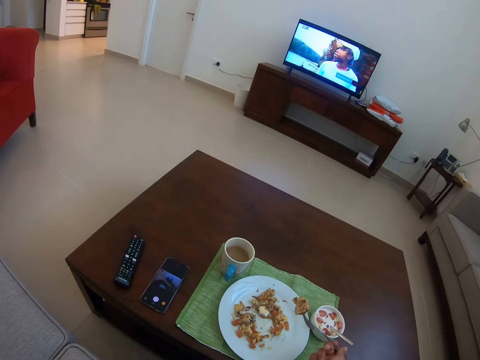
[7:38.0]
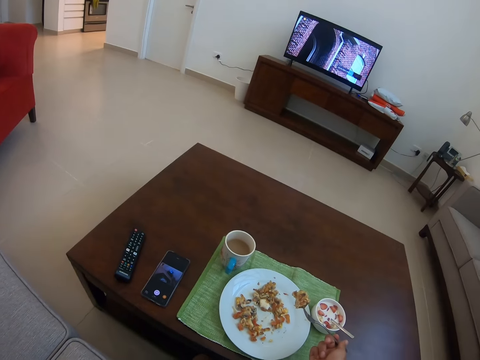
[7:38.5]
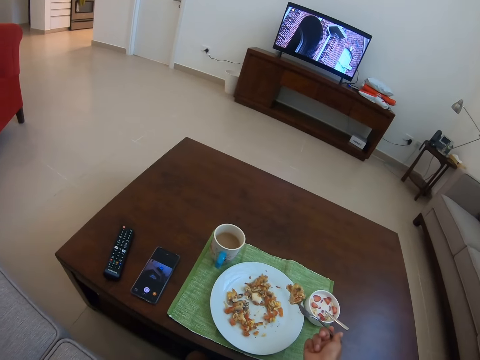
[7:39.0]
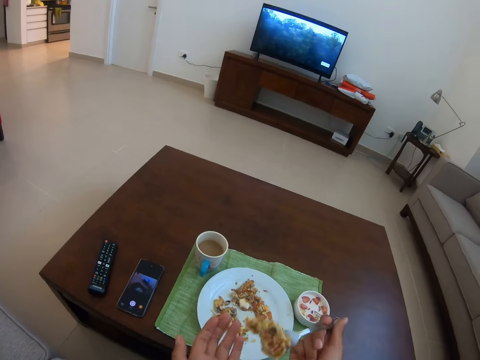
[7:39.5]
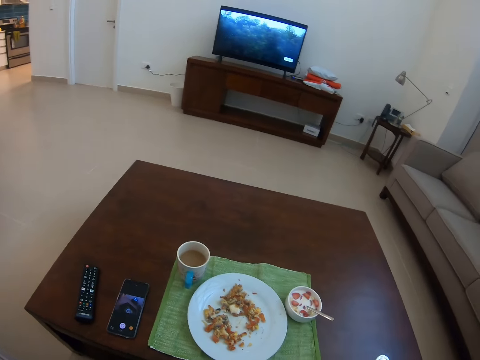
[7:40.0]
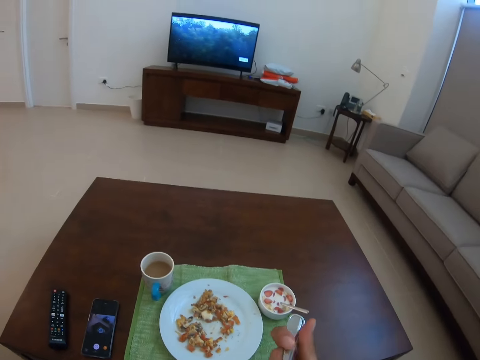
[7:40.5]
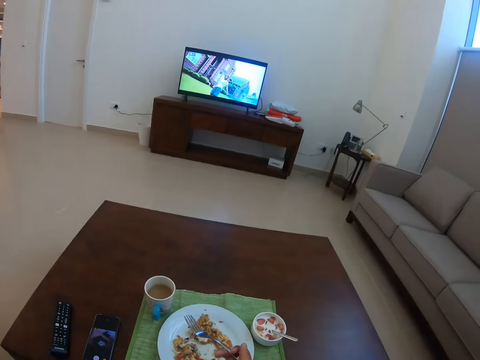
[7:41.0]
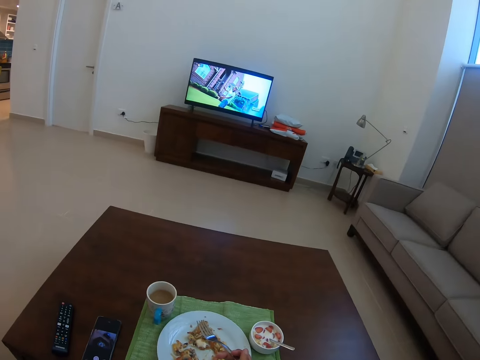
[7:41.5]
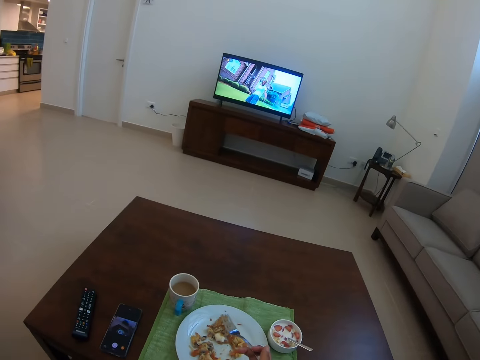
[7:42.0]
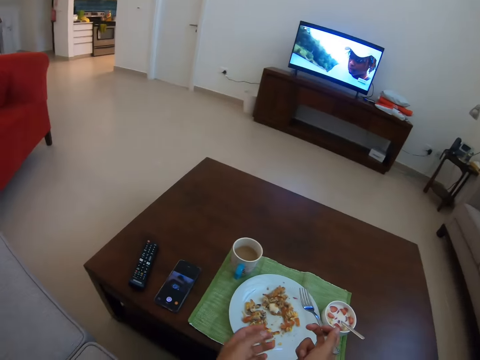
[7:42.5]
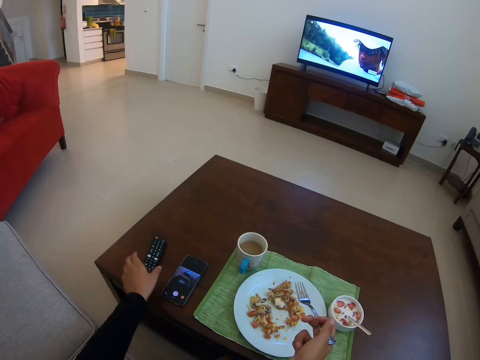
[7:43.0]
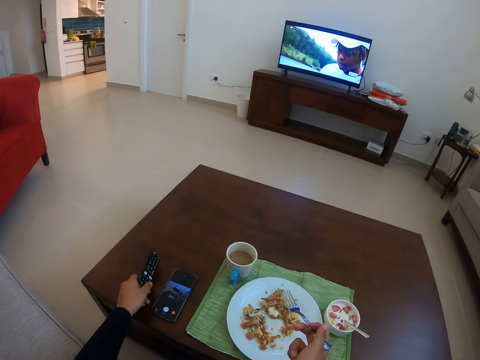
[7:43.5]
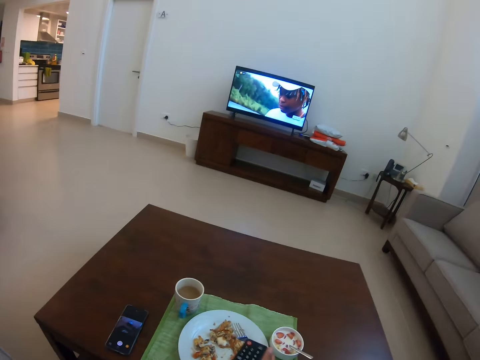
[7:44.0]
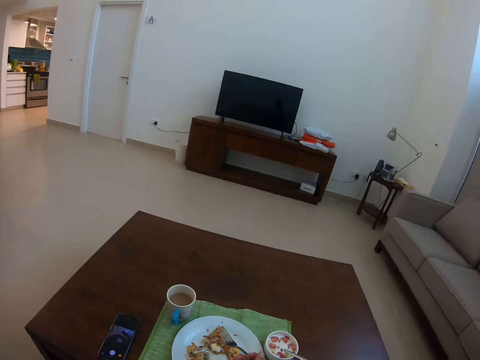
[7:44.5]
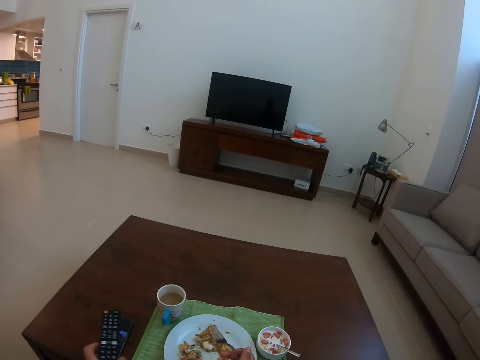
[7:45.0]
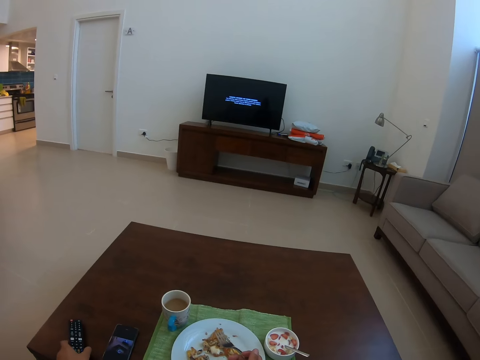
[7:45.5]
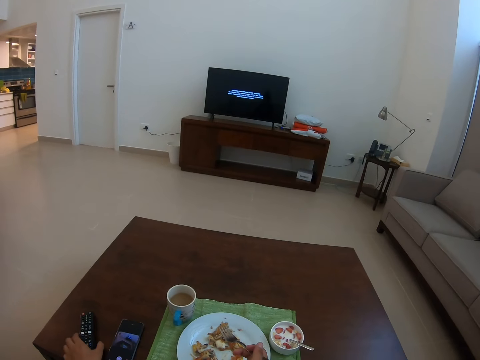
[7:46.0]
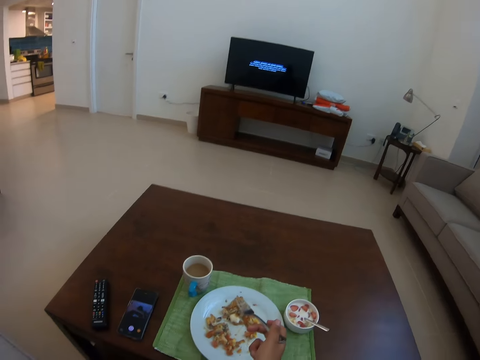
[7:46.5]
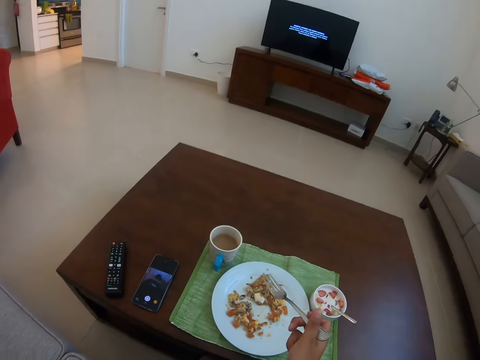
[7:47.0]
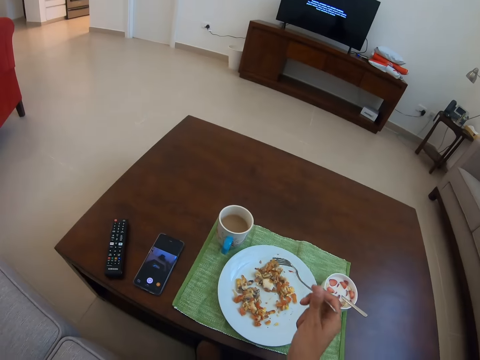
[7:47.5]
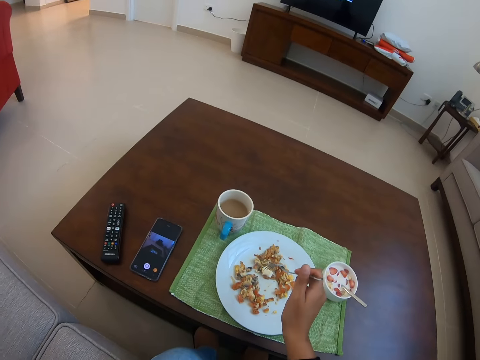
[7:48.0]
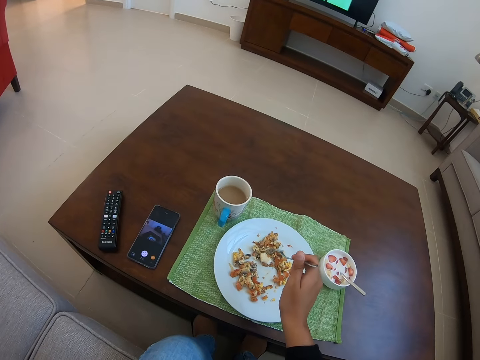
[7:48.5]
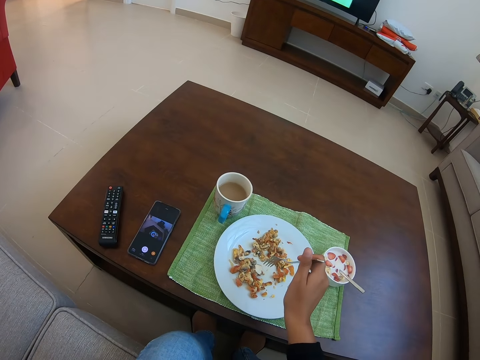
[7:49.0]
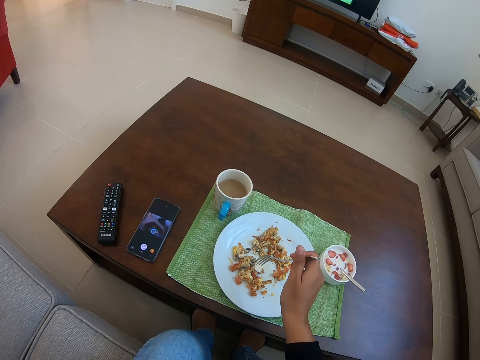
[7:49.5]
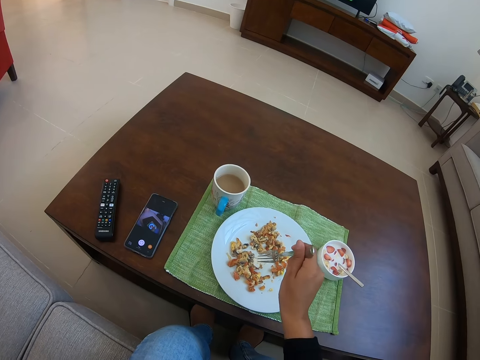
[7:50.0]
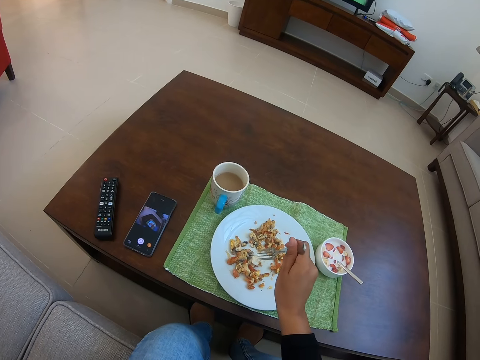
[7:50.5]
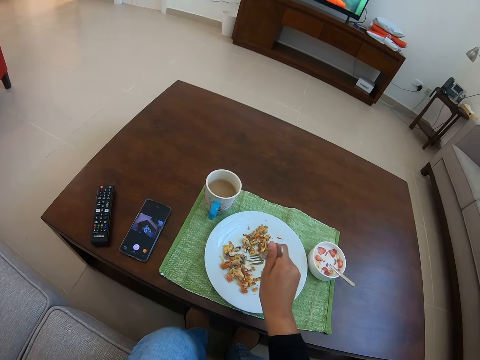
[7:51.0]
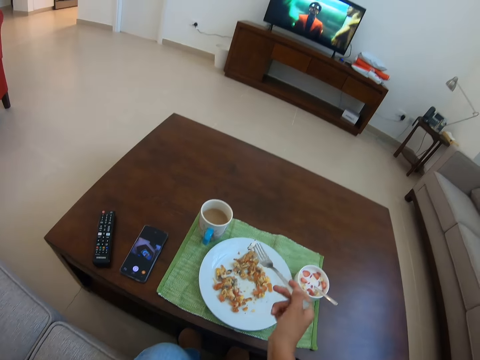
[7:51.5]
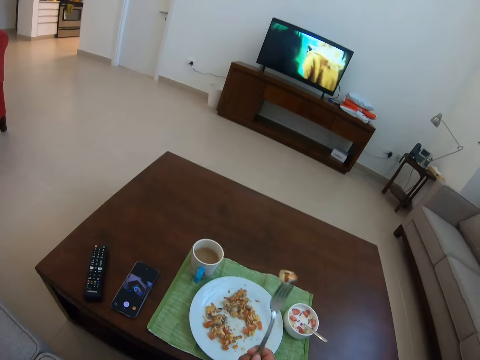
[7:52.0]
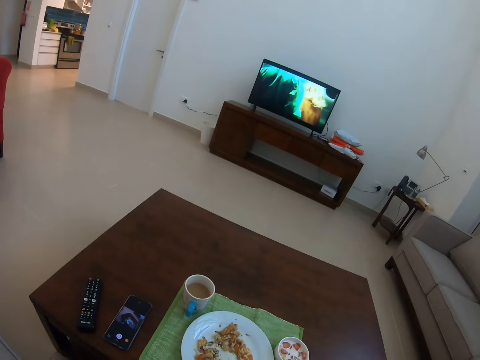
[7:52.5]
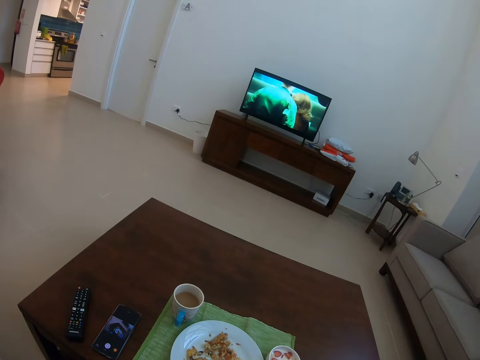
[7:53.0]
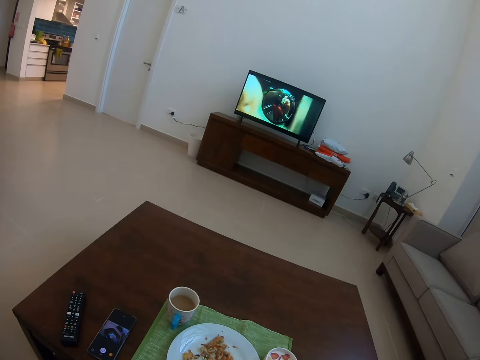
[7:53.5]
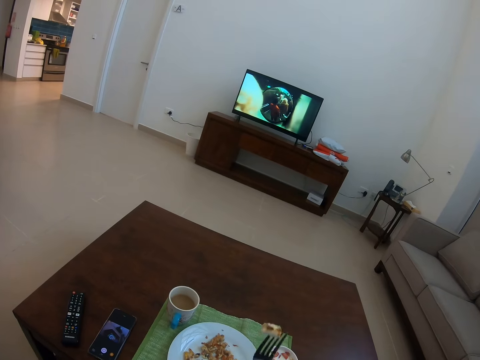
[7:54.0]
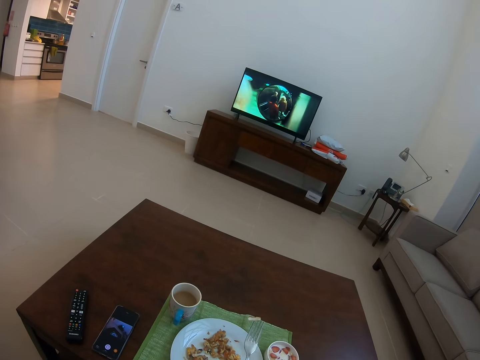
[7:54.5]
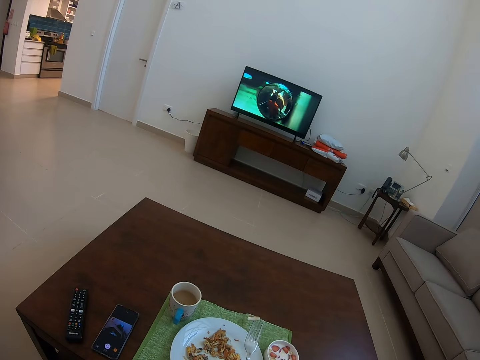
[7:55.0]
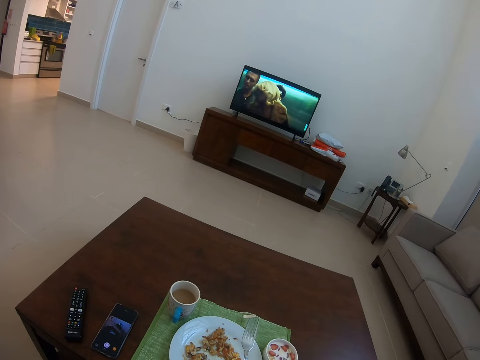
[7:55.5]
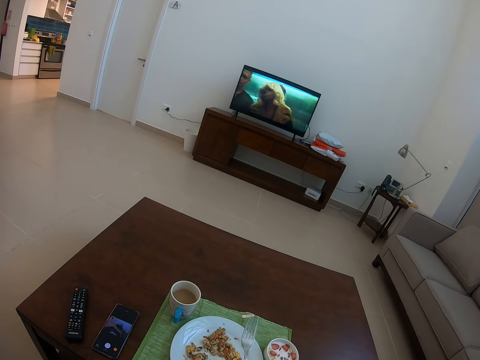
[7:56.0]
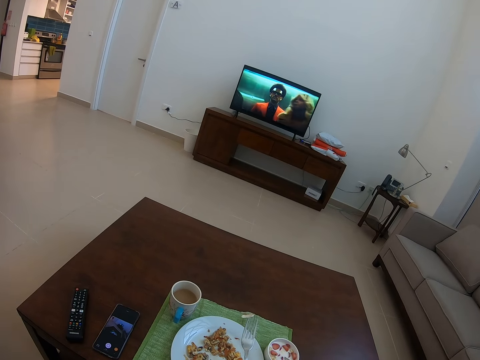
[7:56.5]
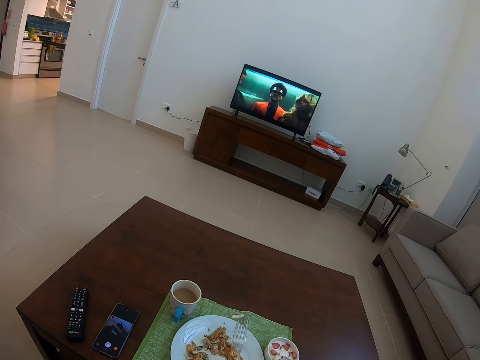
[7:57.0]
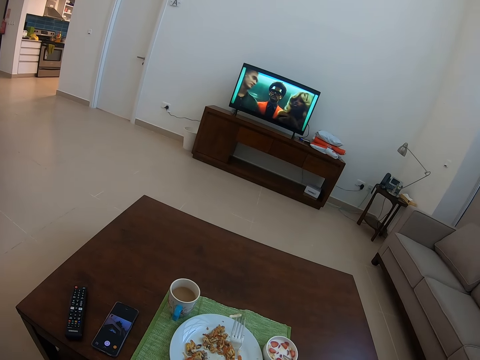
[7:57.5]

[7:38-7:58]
The camera wearer eats food. They pick the remote, operate a television and put the remote on the table. They pick food from the plate with a fork. They eat the food. They watch the TV. They place a fork on the plate.

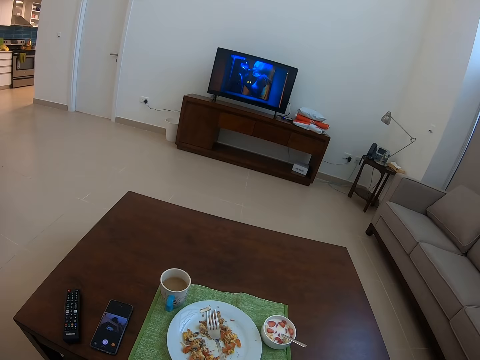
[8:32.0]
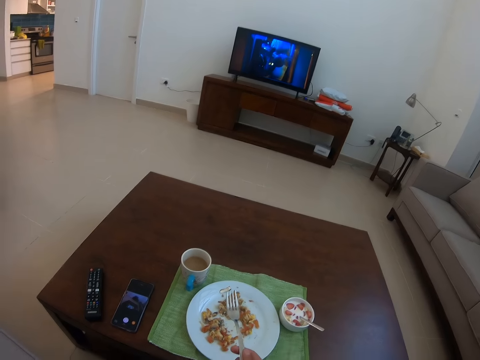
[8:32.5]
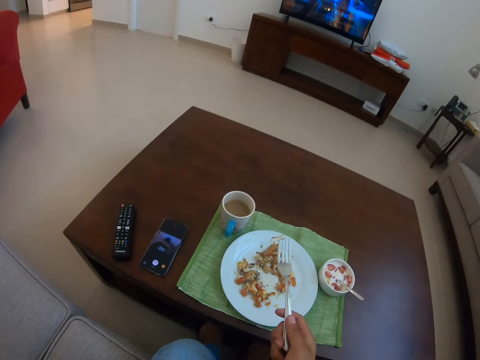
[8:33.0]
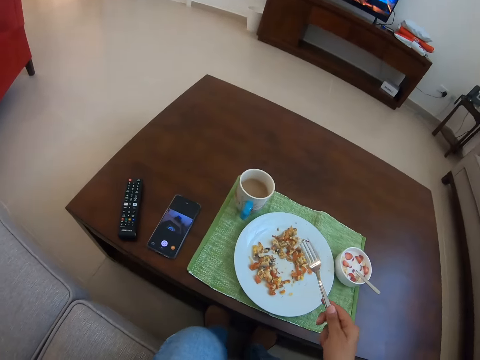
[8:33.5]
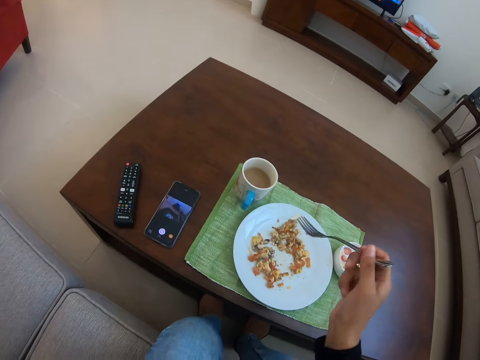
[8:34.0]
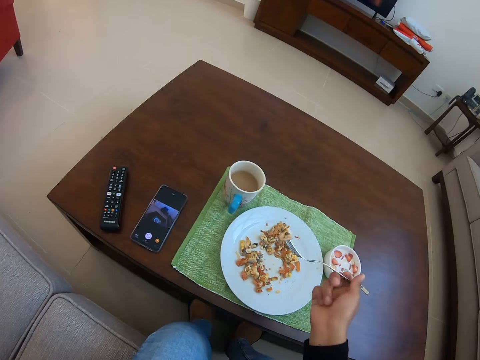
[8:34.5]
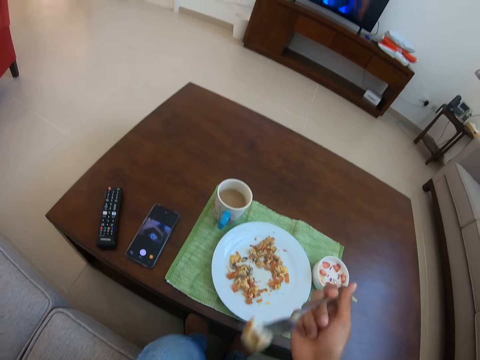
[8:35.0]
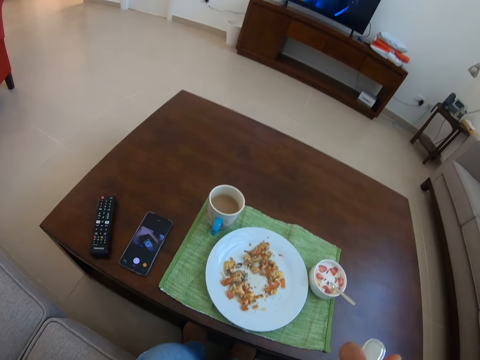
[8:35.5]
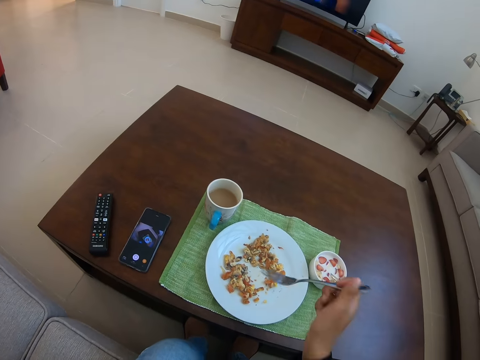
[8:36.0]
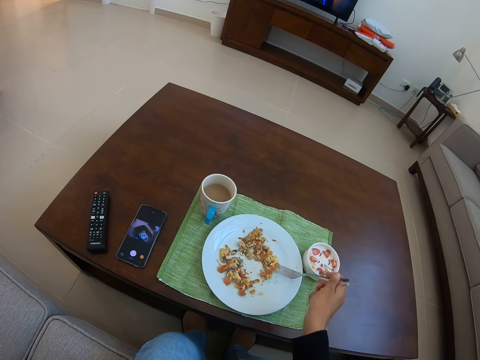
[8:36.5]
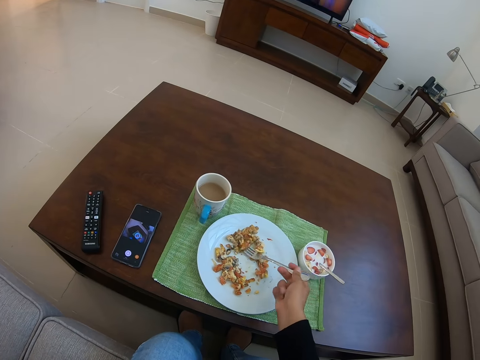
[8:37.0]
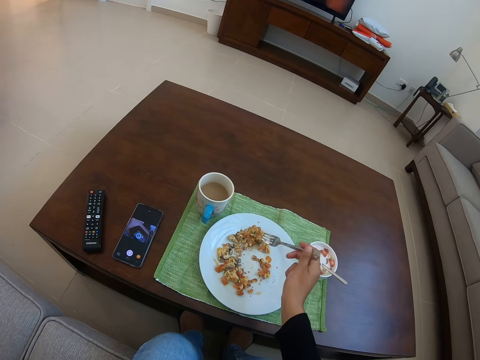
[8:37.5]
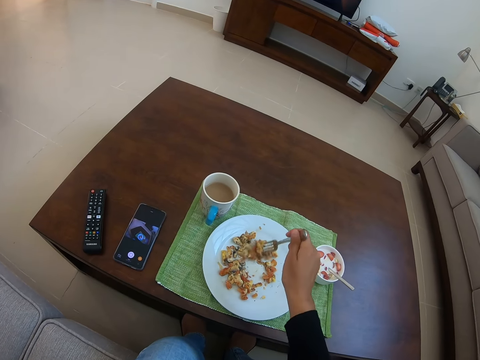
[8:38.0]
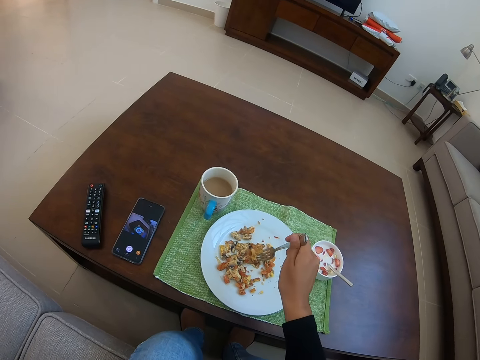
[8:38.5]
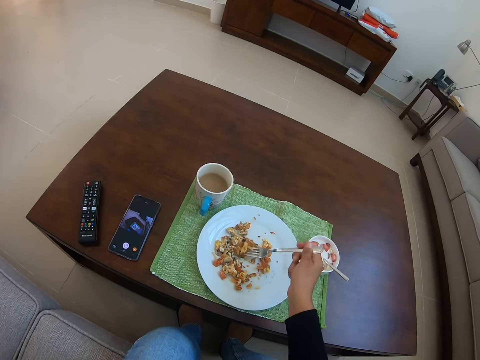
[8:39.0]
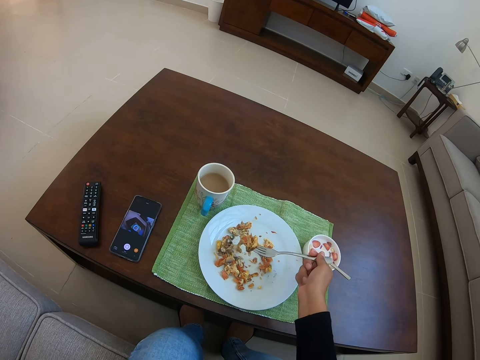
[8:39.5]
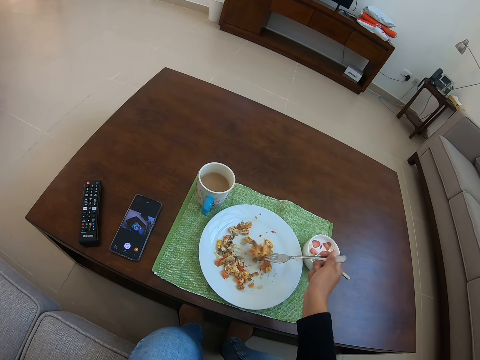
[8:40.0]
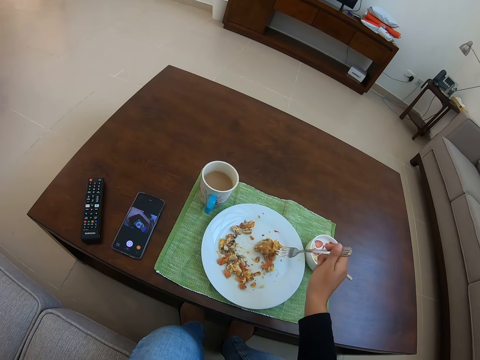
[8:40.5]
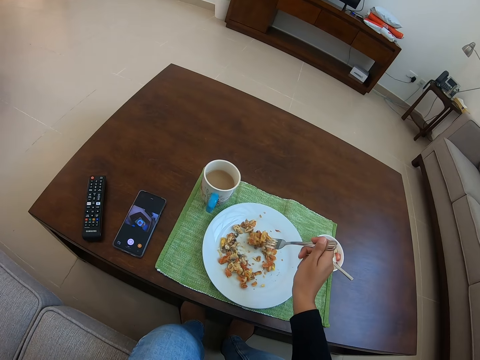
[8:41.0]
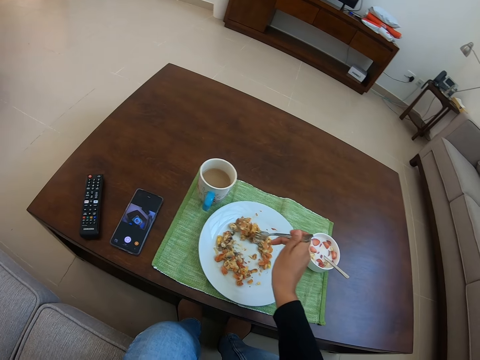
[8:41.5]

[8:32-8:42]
The camera wearer holds a fork of food. They pick something with the fork. They eat the food. They pick food from the plate with the fork.
